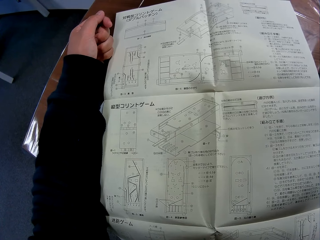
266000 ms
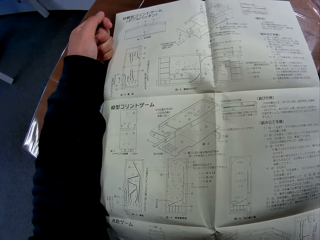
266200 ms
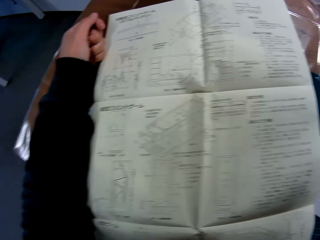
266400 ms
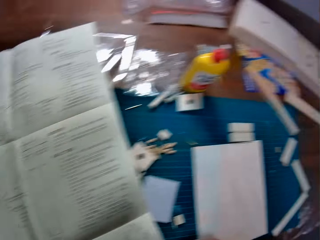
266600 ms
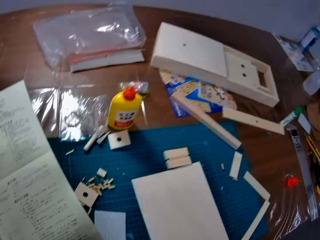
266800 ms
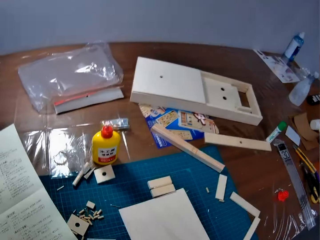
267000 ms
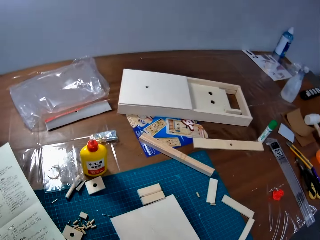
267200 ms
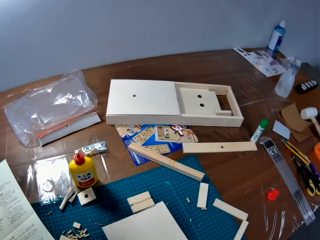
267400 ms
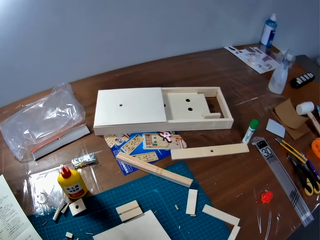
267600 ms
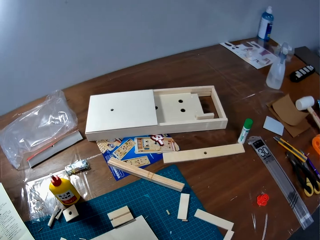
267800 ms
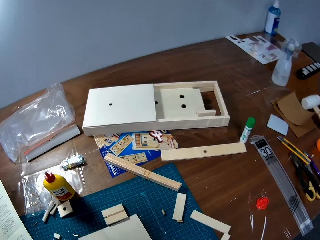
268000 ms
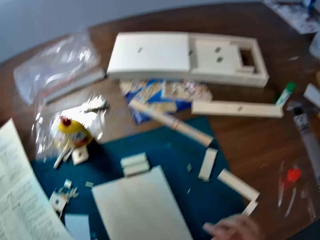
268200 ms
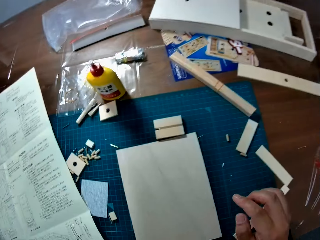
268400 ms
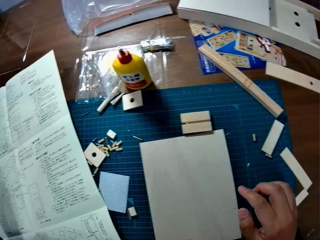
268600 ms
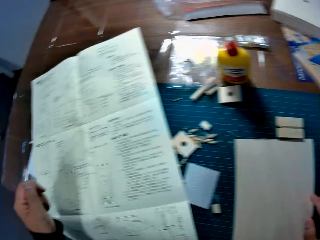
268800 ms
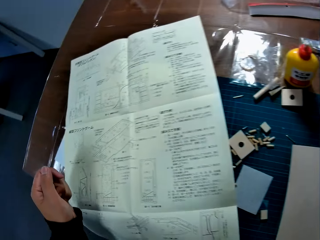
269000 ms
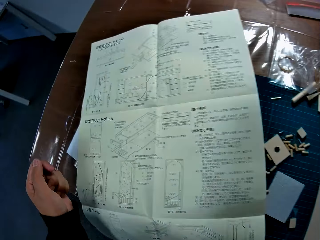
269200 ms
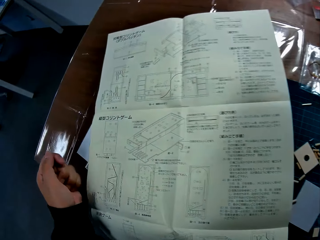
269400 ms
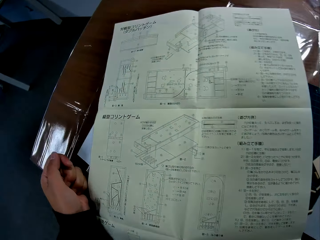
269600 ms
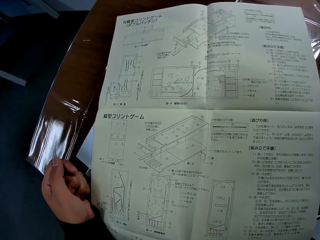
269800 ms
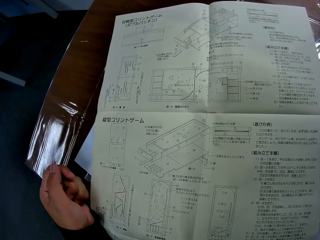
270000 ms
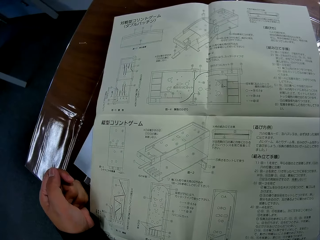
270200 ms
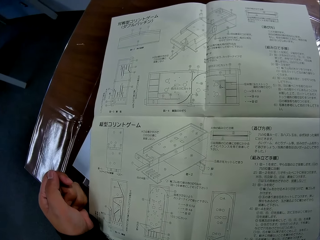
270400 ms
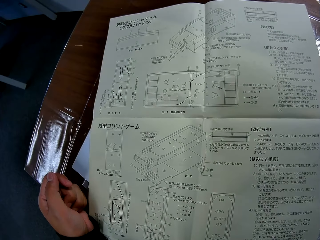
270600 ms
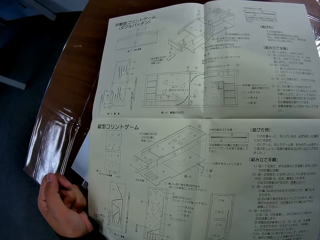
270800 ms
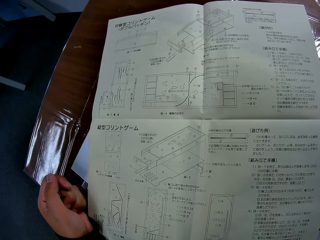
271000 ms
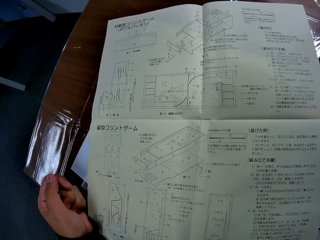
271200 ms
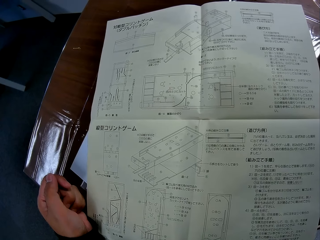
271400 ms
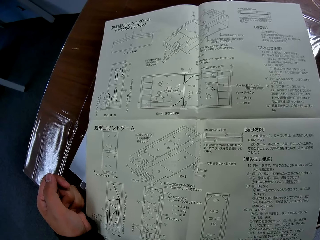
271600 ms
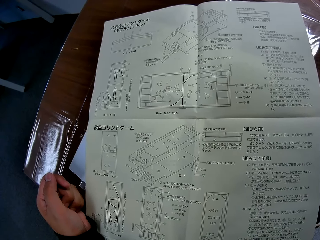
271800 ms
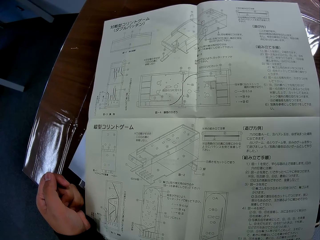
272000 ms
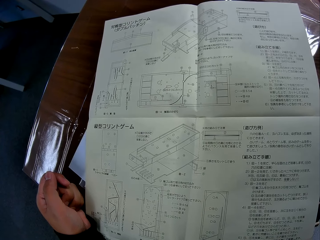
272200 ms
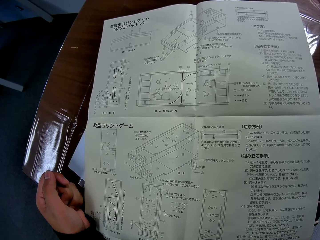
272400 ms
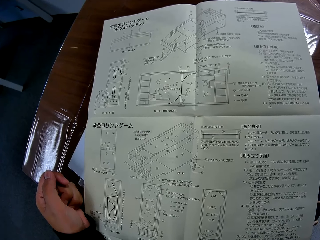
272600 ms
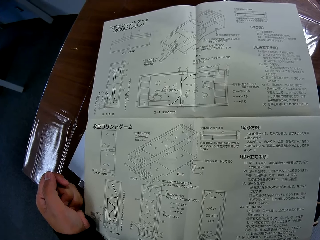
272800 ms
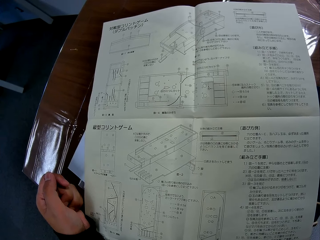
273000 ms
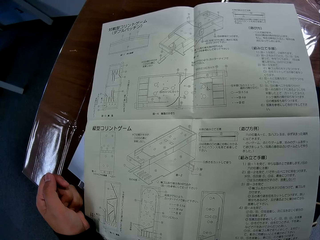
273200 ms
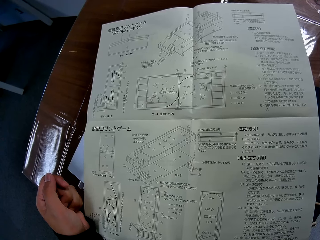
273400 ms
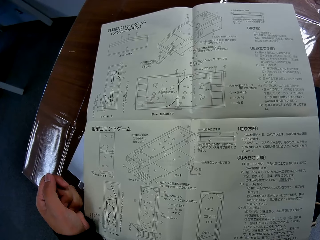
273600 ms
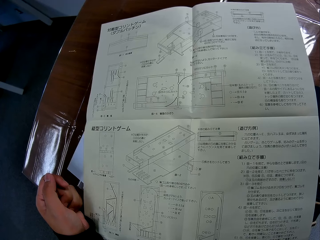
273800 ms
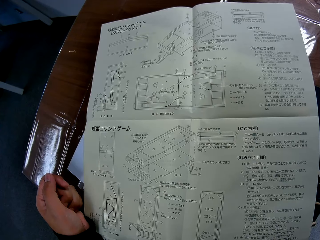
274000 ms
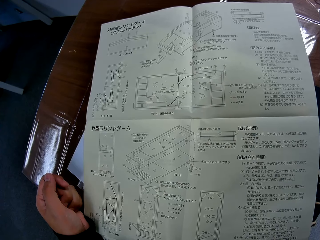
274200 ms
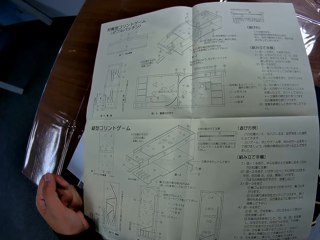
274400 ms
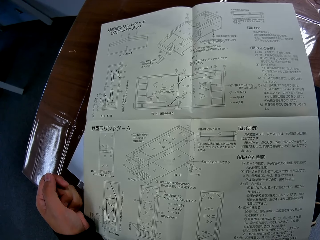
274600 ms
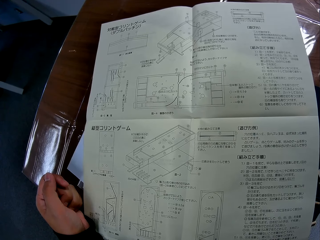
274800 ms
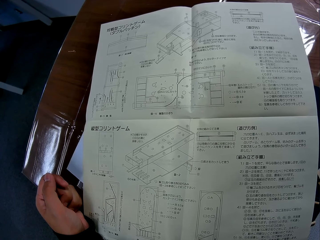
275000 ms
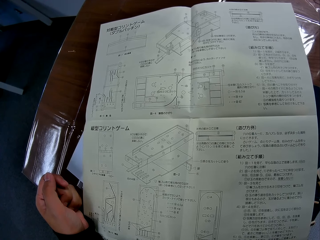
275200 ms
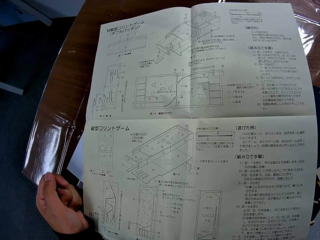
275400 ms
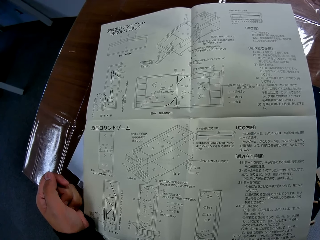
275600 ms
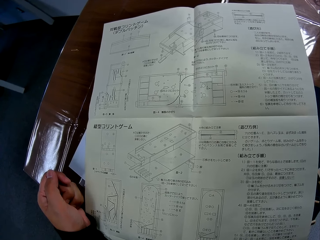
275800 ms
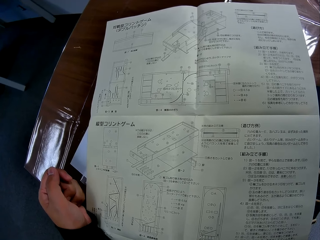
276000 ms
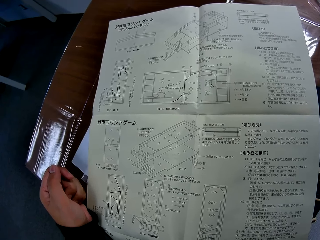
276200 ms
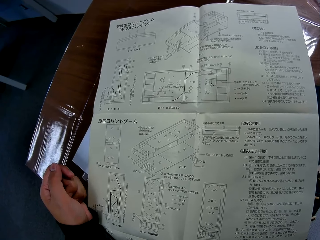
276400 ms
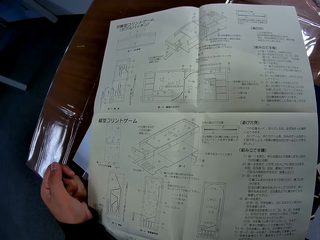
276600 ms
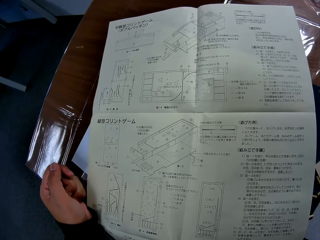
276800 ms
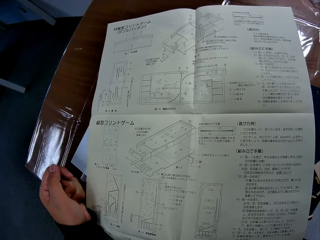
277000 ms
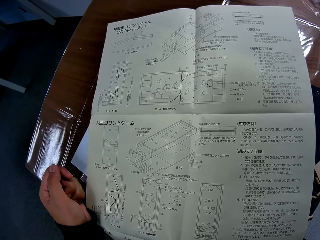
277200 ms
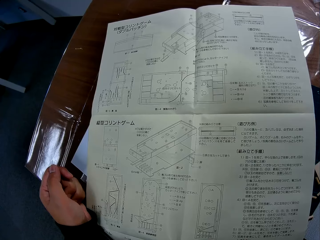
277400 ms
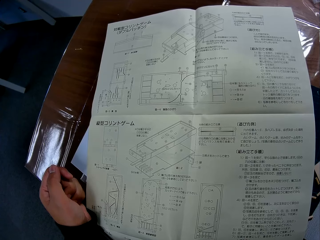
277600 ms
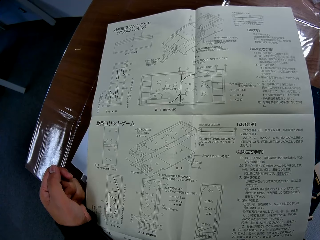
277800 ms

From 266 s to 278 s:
The camera wearer swings a hand. They lean on the desk.

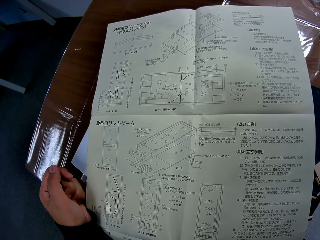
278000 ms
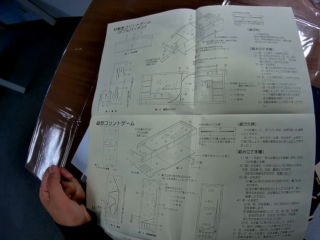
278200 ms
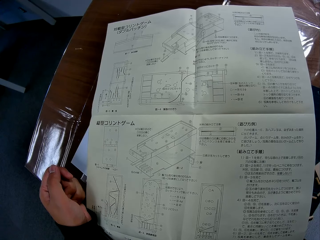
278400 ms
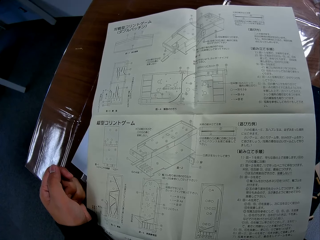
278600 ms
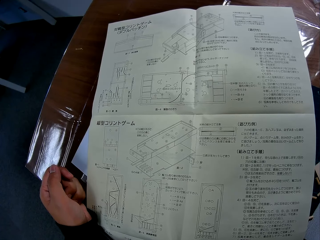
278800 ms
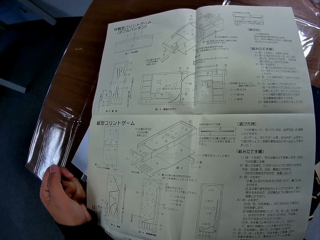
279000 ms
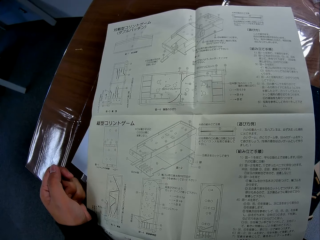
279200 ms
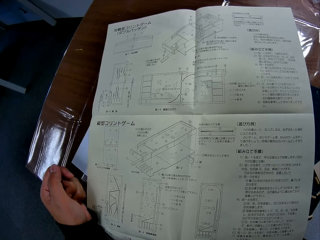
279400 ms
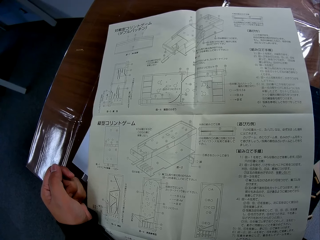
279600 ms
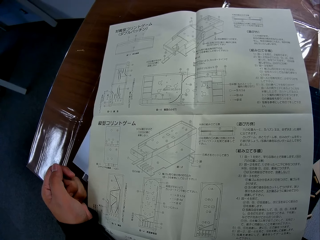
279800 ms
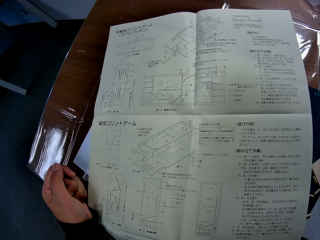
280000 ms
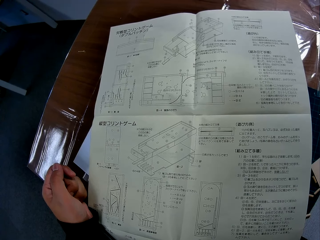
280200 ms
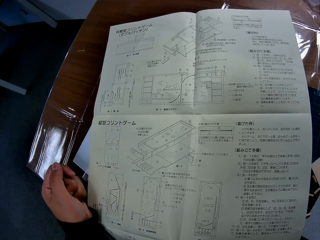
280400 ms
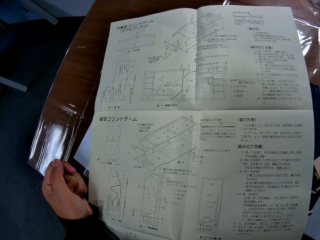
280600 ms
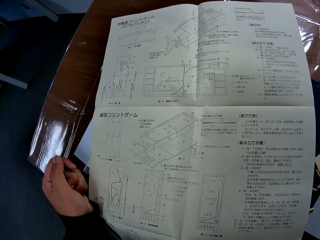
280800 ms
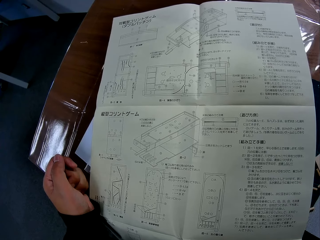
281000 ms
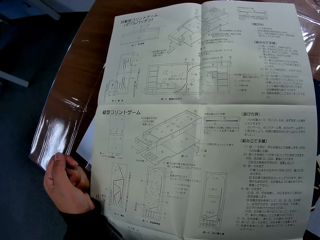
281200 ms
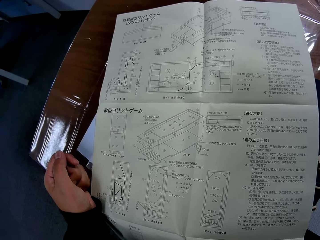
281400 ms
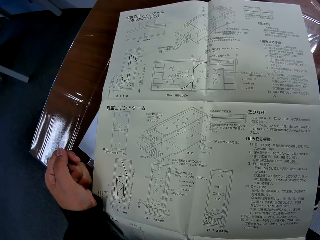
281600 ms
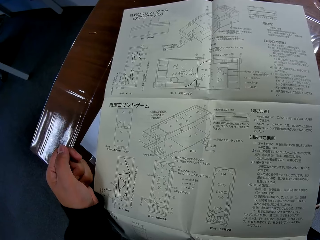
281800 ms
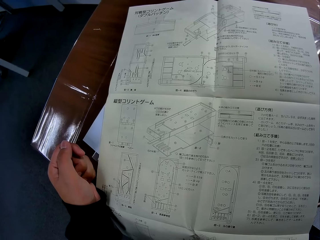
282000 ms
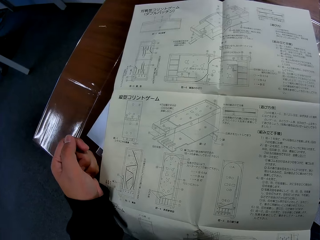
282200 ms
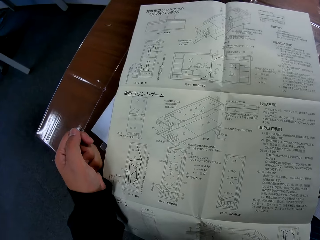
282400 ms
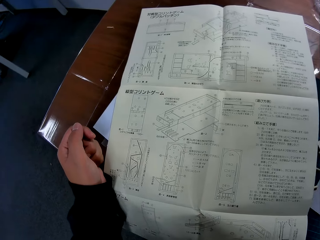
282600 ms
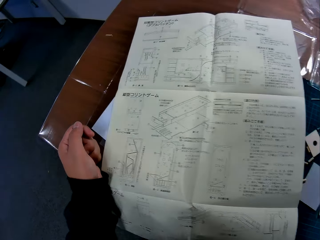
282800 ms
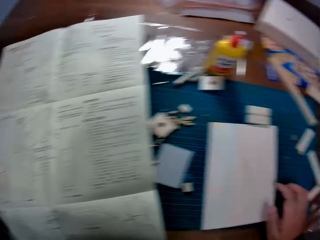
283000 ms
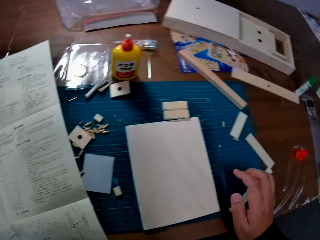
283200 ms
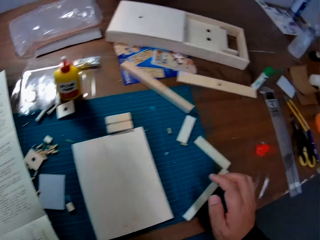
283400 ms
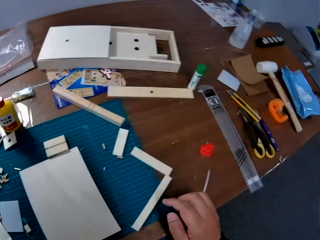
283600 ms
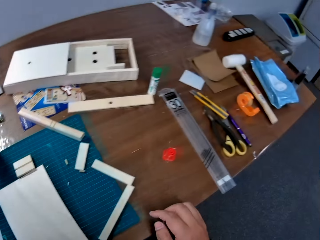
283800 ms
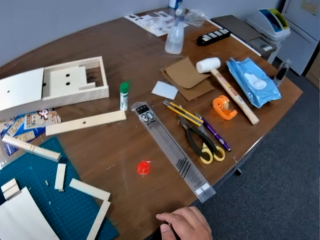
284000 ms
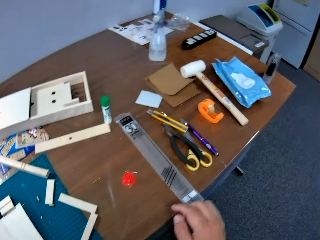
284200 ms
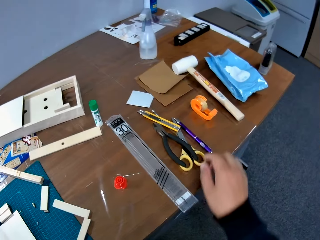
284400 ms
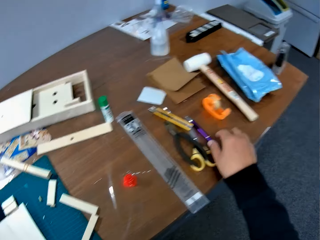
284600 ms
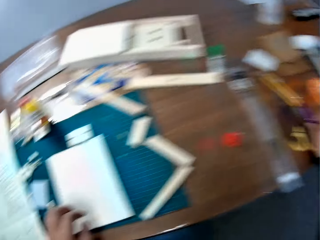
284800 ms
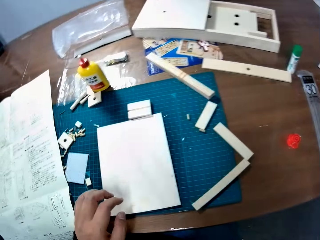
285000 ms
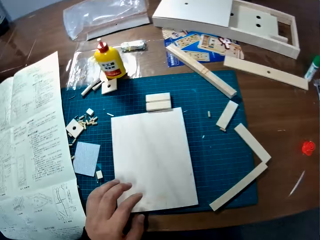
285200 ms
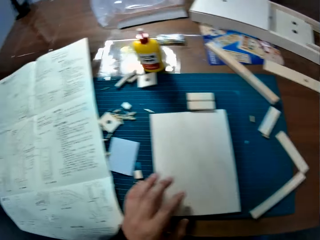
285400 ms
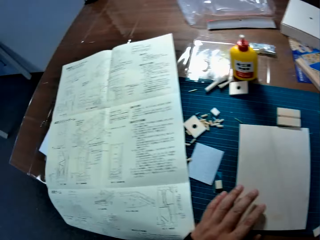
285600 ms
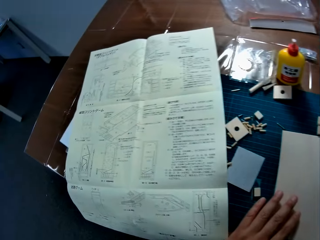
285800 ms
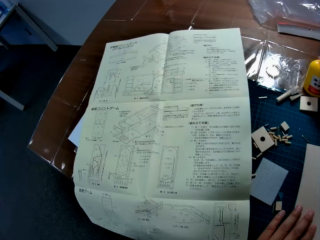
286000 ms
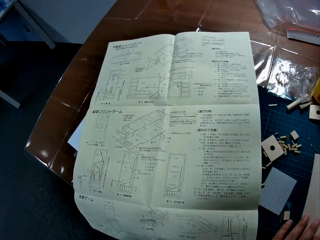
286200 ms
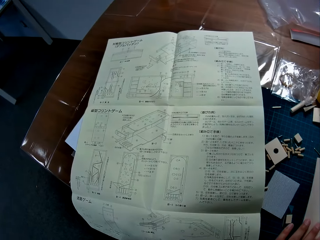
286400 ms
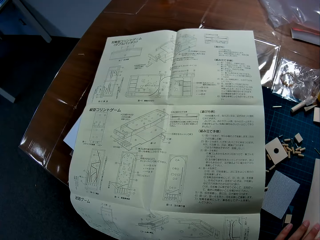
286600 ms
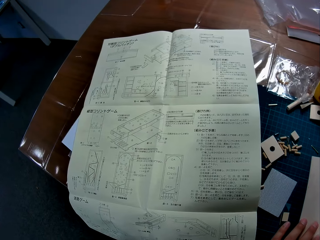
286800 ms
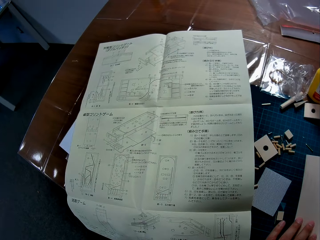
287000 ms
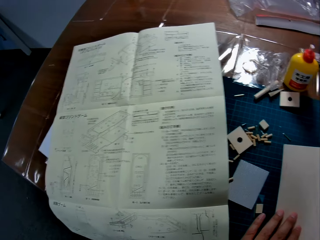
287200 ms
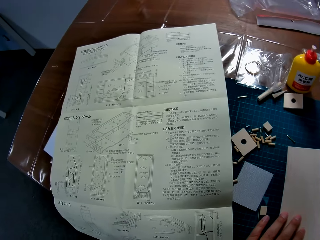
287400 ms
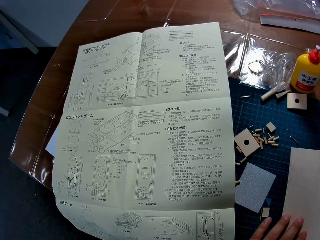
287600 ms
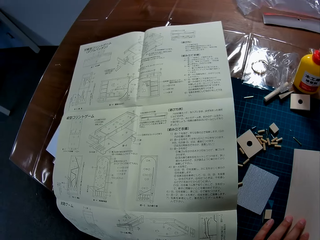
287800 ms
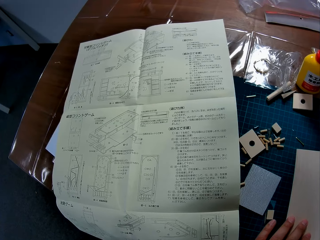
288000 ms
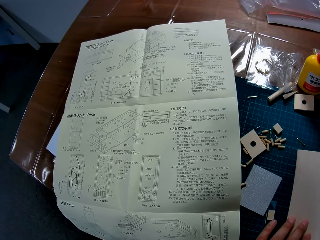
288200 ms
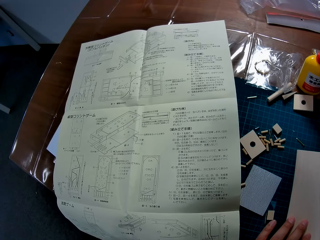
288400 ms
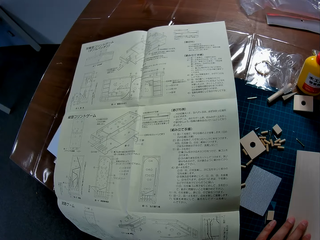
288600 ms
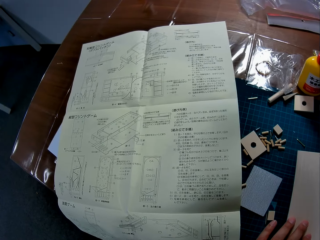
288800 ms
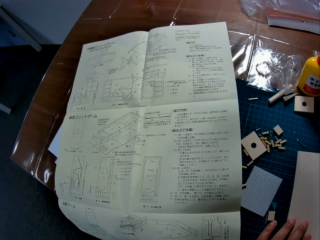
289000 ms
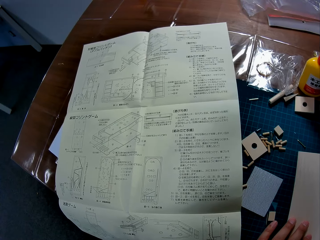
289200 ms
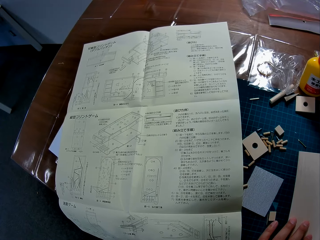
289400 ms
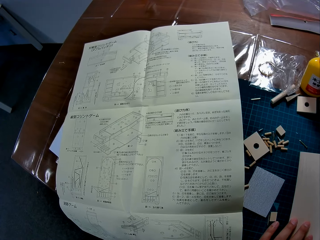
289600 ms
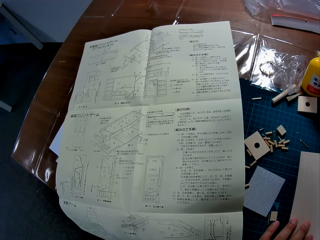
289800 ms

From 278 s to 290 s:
The camera wearer picks up a pen from the table. They hold a board. They study the manual on the table.
